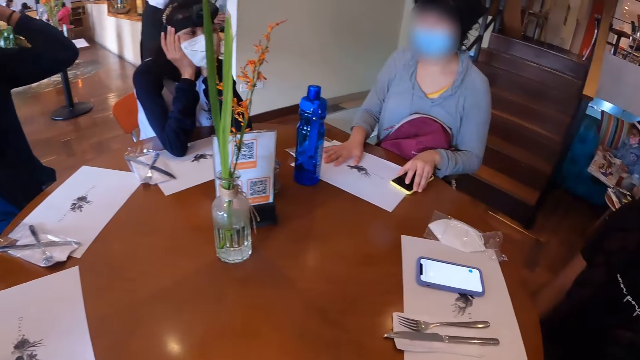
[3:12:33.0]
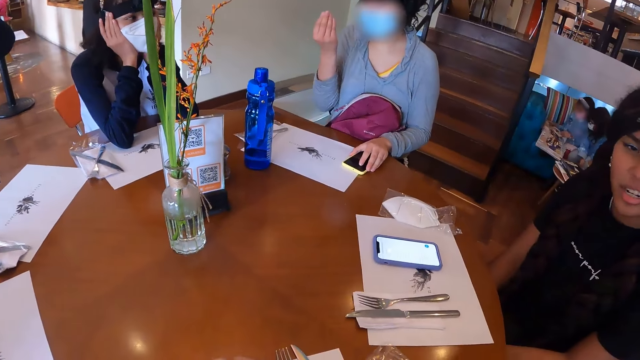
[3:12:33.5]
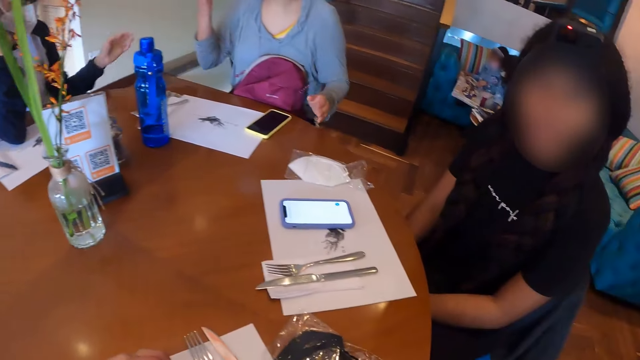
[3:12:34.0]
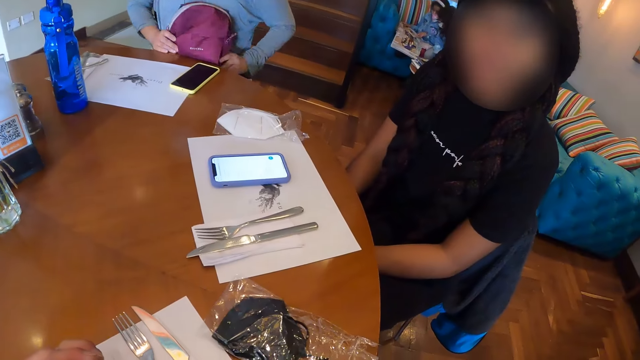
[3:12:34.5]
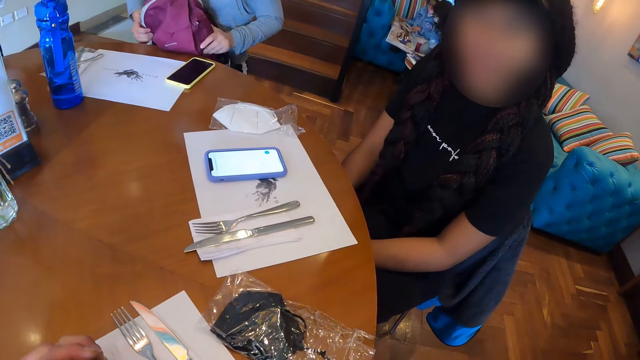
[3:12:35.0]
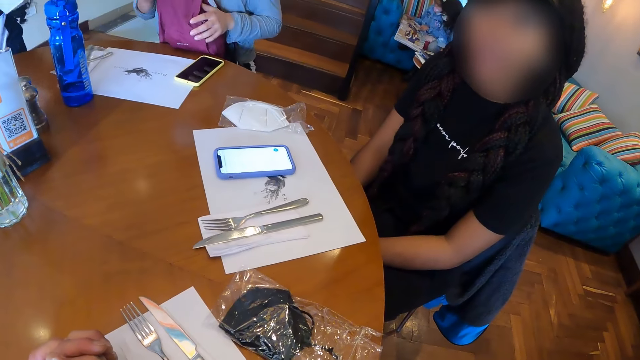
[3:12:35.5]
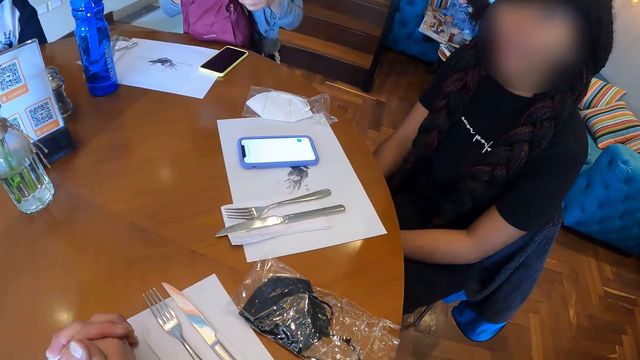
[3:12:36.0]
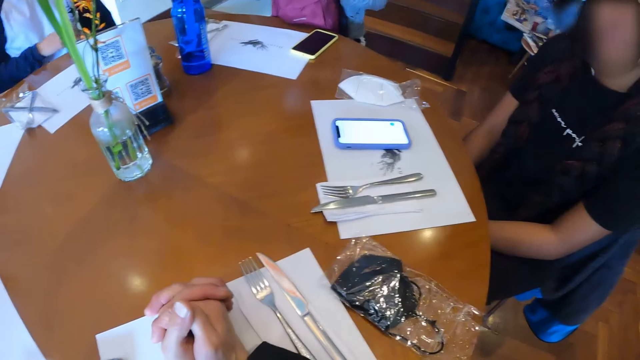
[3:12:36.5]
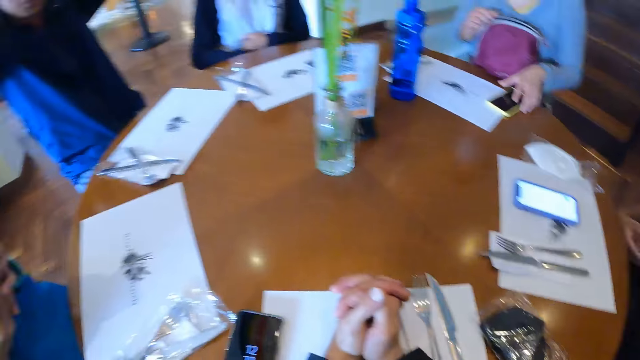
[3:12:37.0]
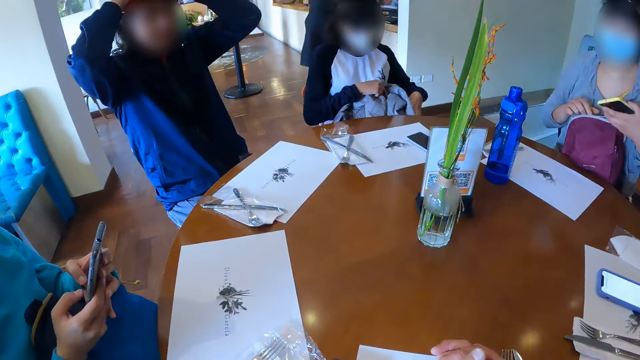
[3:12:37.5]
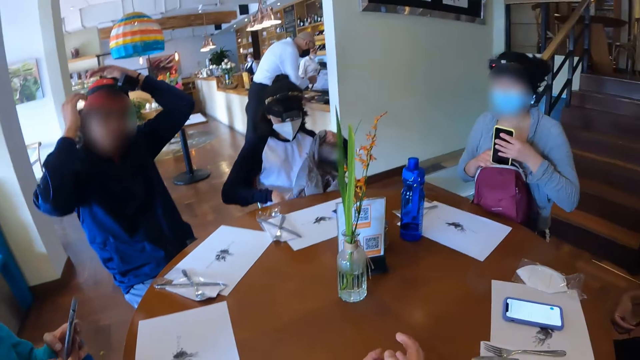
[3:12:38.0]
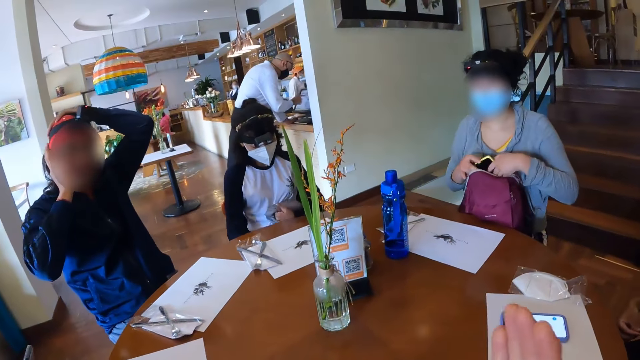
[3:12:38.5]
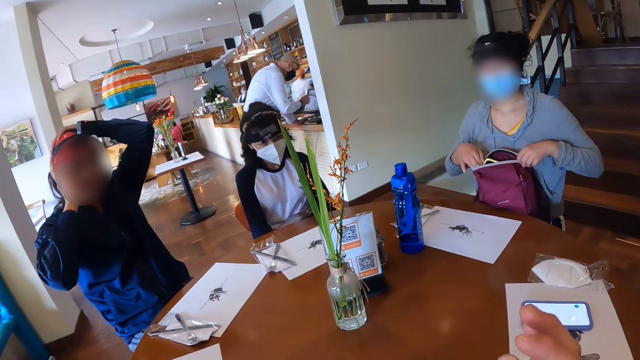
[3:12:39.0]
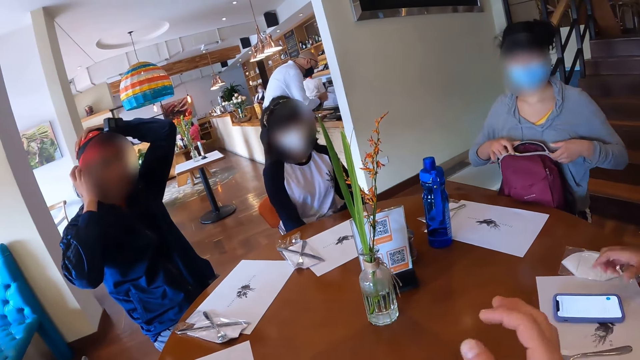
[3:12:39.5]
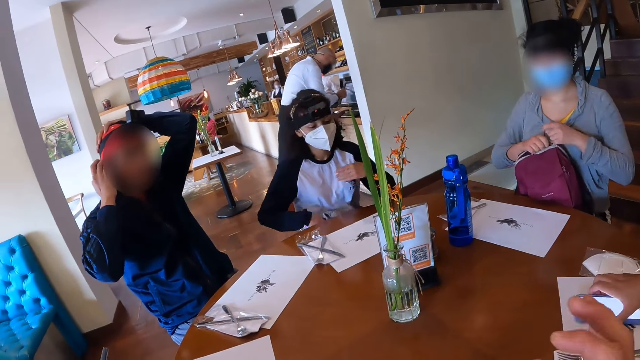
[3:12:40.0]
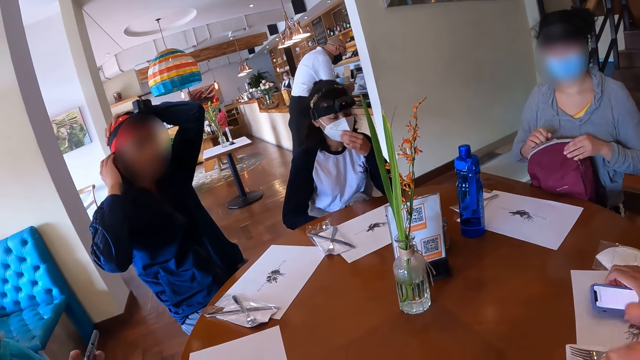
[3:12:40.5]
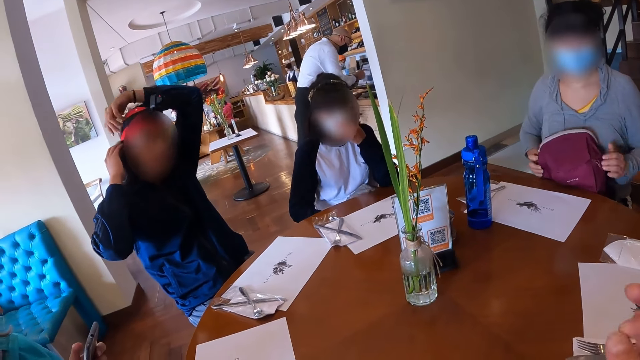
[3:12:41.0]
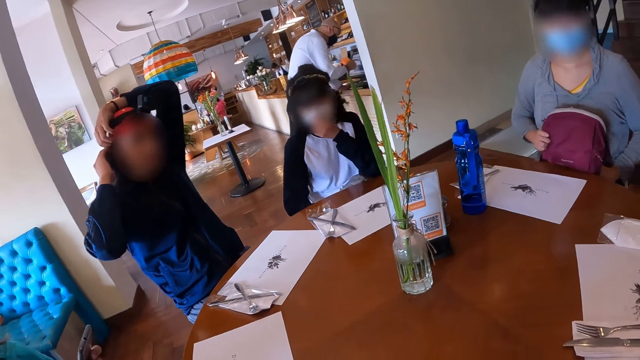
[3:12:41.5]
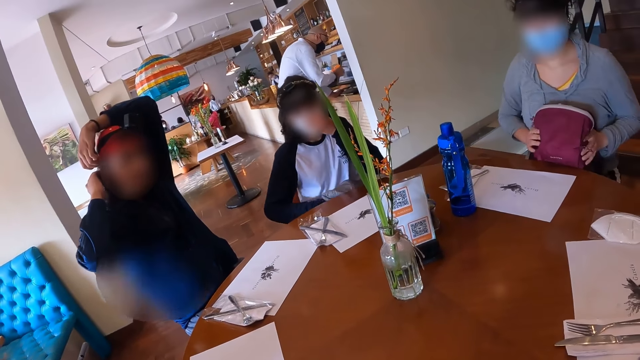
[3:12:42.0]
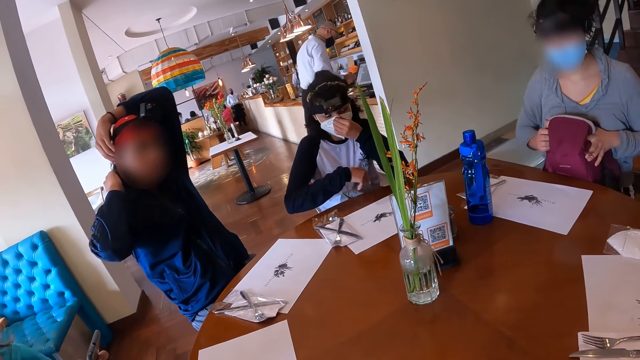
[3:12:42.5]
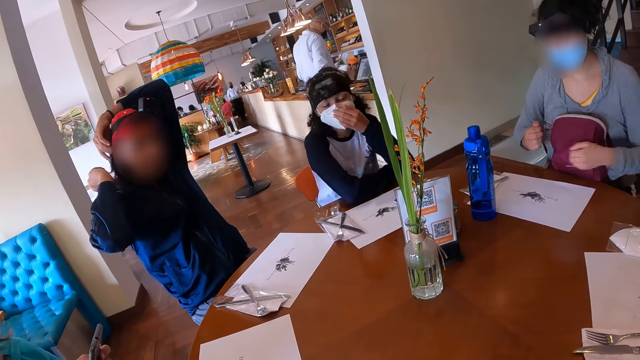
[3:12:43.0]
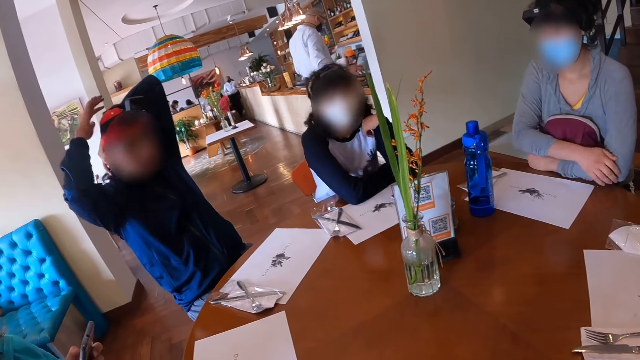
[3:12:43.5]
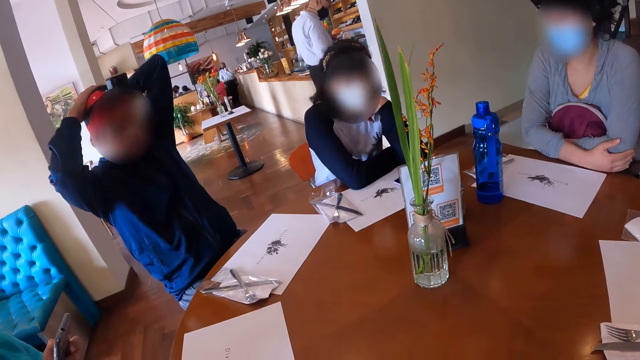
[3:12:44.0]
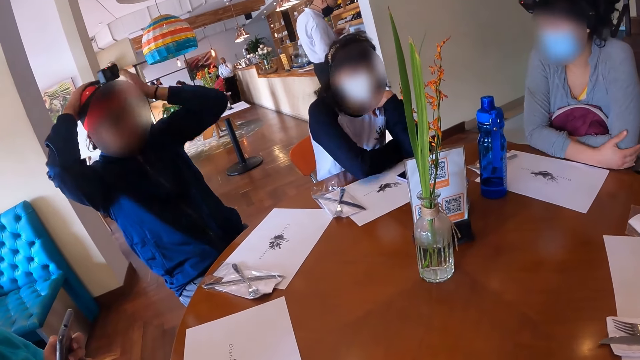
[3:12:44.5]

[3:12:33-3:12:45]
A woman makes gestures with her right hand. She places a phone on the table. The camera wearer looks at another woman. The first woman adjusts a bag on her lap. The camera wearer looks around the table. The first woman picks up the phone on the table with her left hand. A third woman picks up a sweater on her lap with her right hand. The camera wearer makes gestures with his right hand. The first woman places the phone in the bag with both hands. The third woman adjusts something on her lap. The first woman closes the bag with both hands. The third woman touches her face mask with her left hand. The first woman adjusts the bag with both hands. The third woman adjusts her face mask. Another woman touches her head. The third woman leans on the table and places her left hand on her chin.

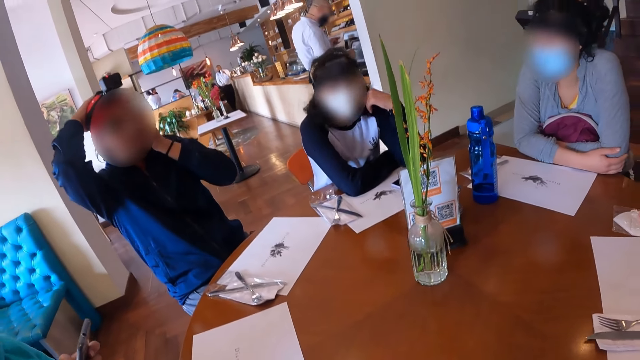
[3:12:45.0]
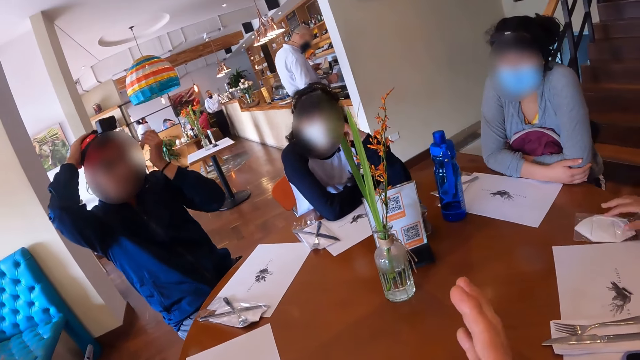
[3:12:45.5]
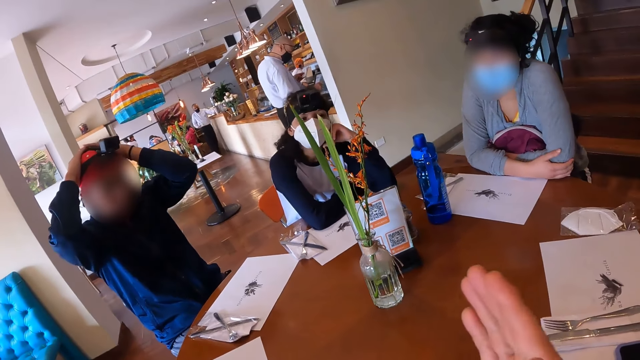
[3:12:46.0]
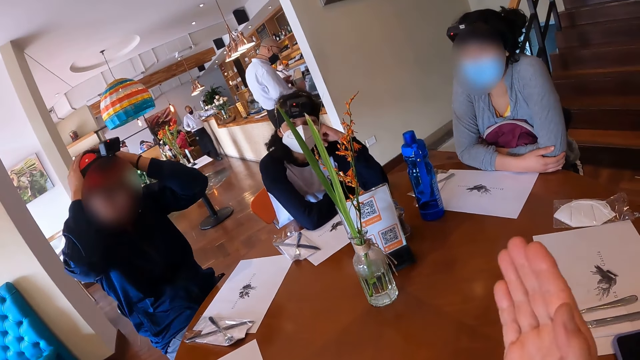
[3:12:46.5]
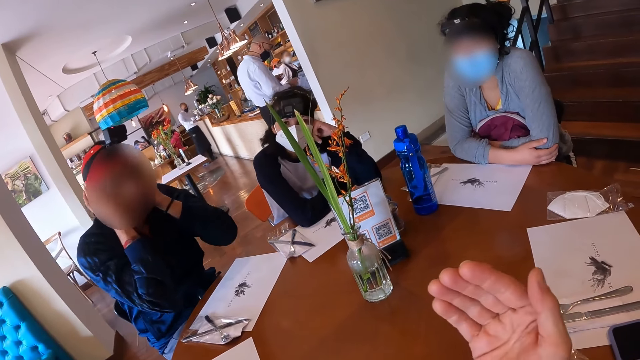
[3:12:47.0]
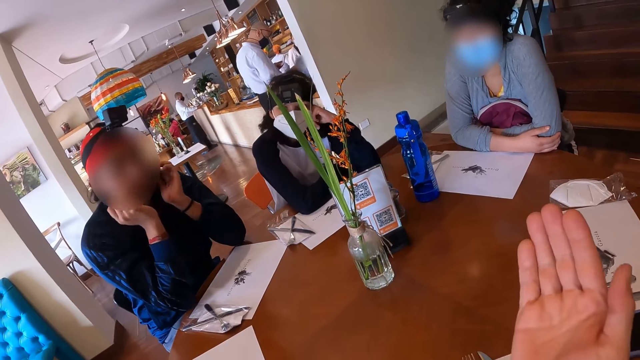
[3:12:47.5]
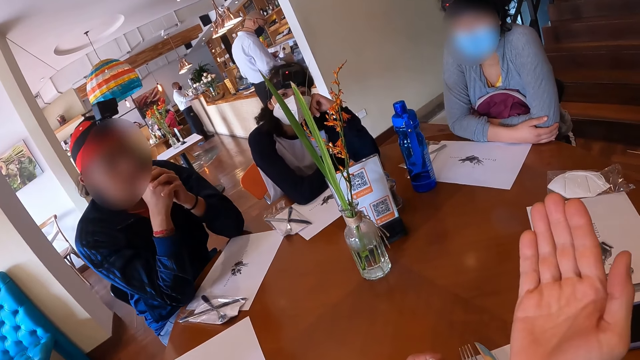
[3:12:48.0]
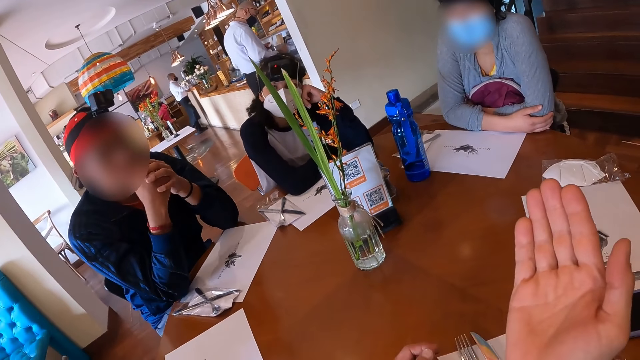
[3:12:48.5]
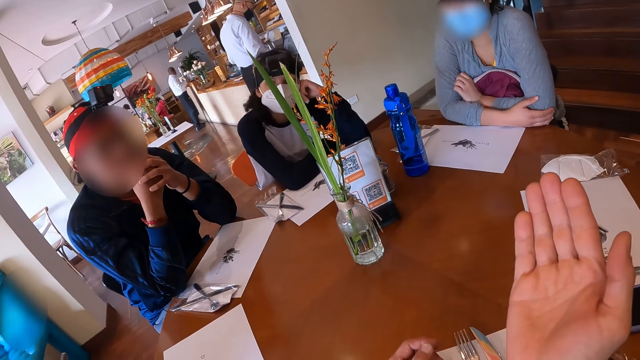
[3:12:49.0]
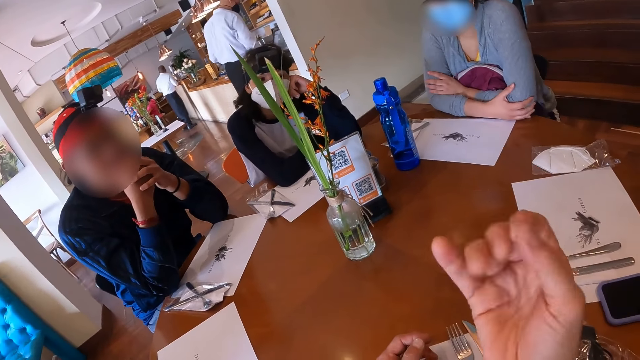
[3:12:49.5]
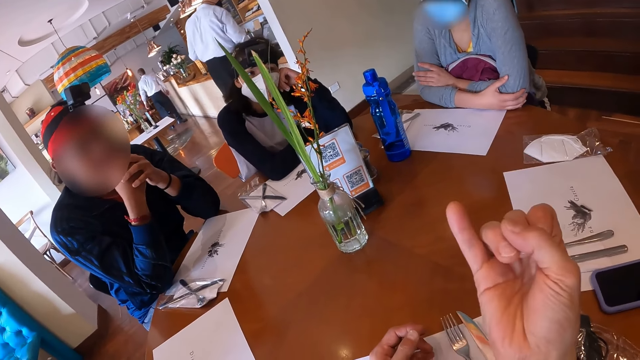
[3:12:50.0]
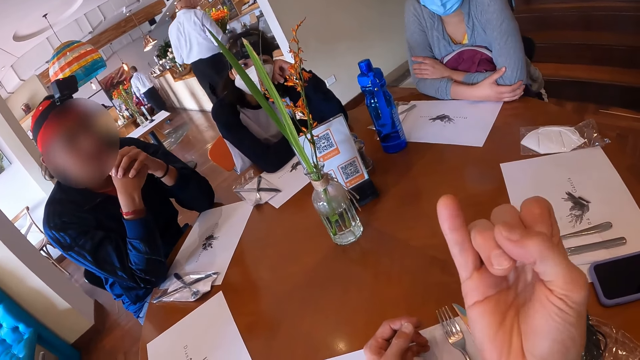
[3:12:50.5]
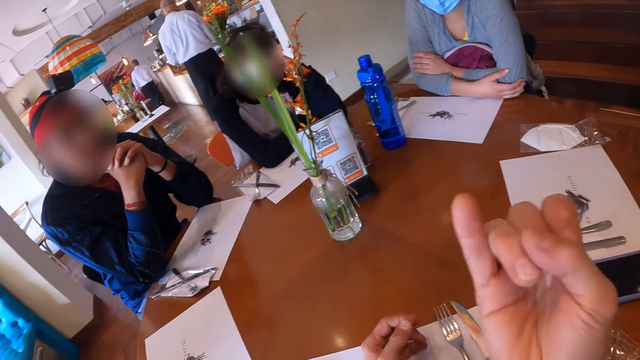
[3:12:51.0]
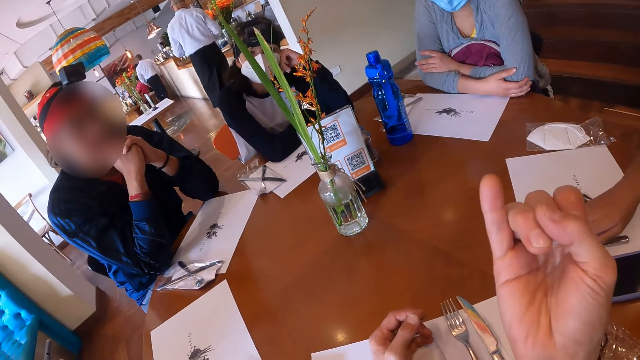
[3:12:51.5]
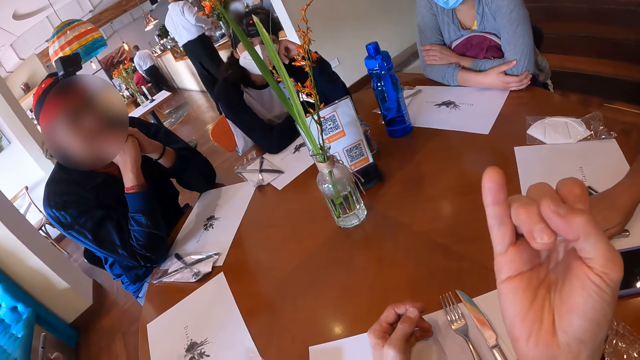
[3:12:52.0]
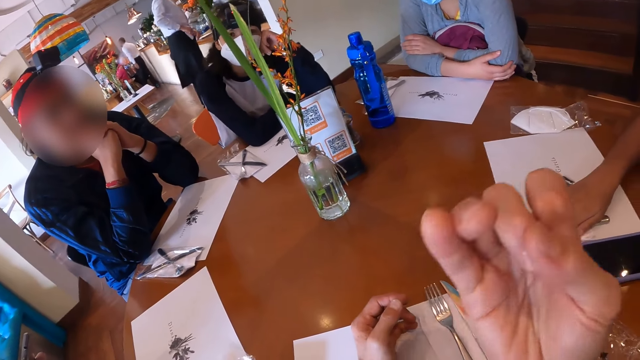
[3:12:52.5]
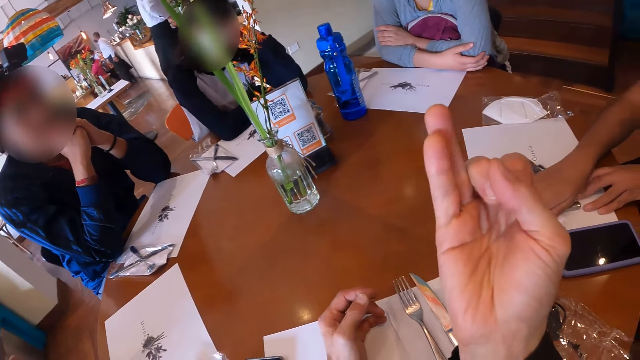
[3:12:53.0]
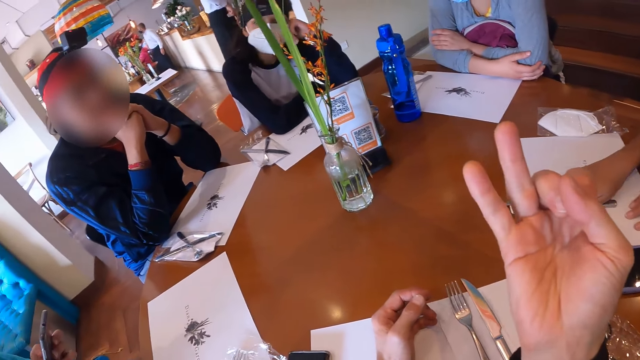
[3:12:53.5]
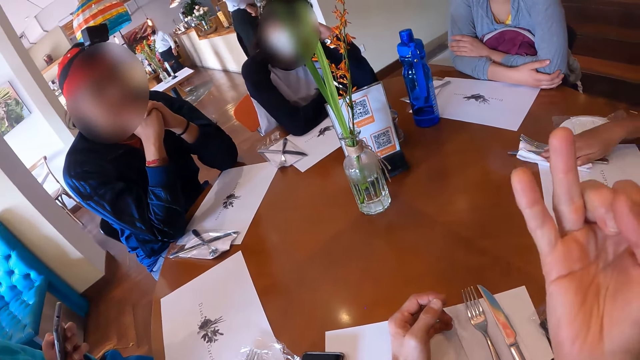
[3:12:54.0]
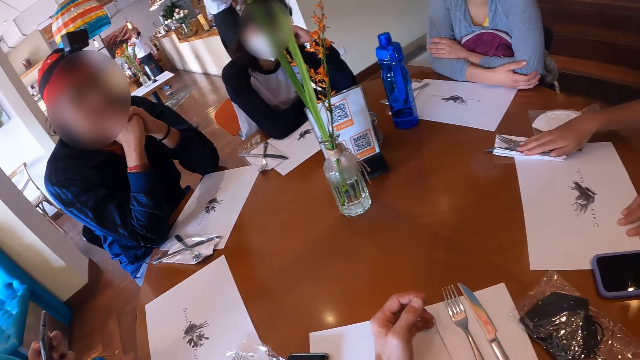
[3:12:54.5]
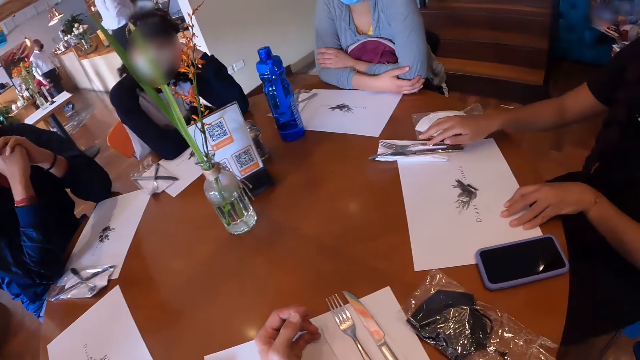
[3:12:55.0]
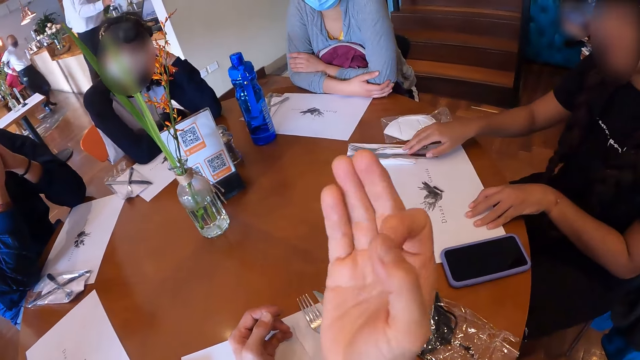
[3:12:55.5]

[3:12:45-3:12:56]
The camera wearer gestures at a woman with both hands. Another woman leans on the table. The camera wearer gestures at the first woman. A third woman places her right hand on the cutlery on the table. She moves the cutlery on the table with her right hand, places her left hand on the food menu on the table, and adjusts the serviette, fork and table knife on a table mat.
